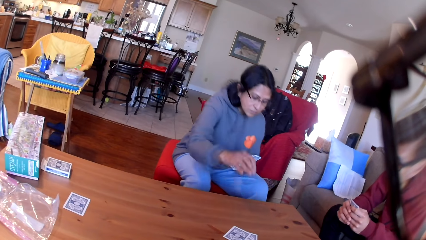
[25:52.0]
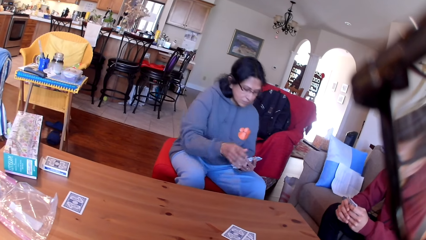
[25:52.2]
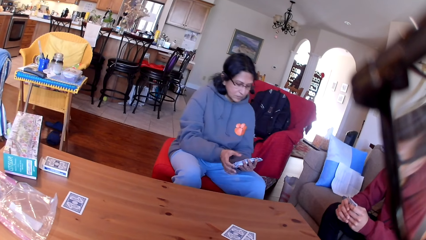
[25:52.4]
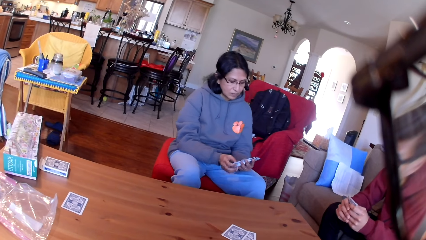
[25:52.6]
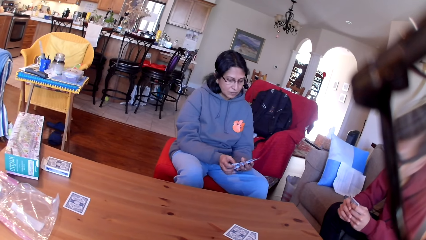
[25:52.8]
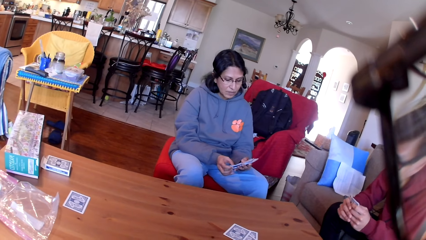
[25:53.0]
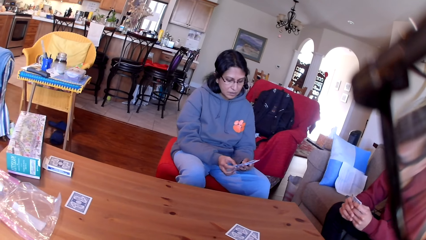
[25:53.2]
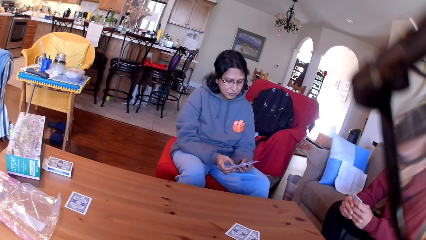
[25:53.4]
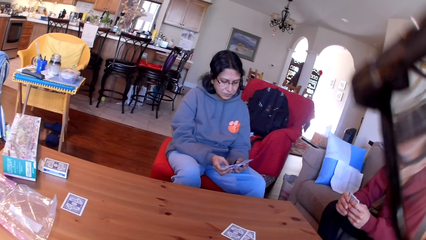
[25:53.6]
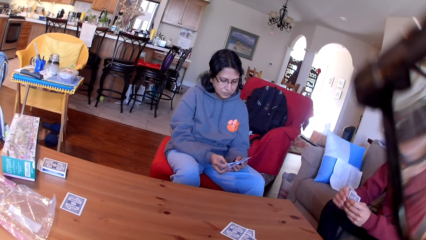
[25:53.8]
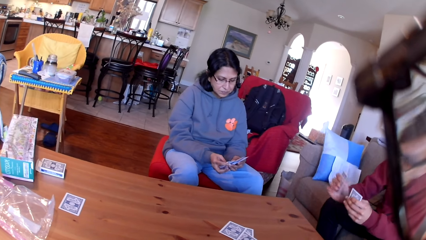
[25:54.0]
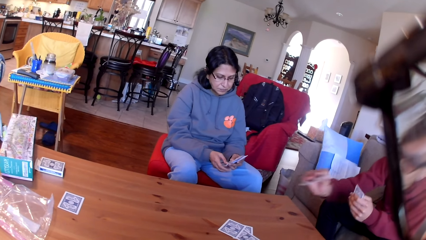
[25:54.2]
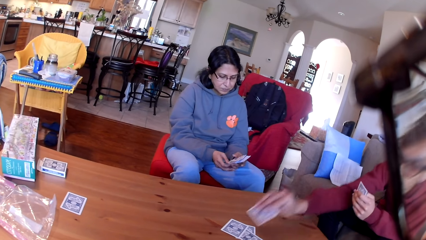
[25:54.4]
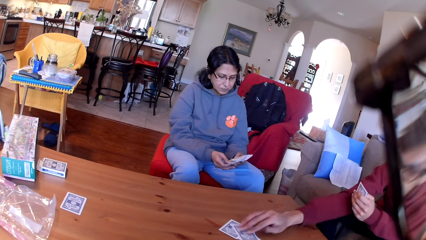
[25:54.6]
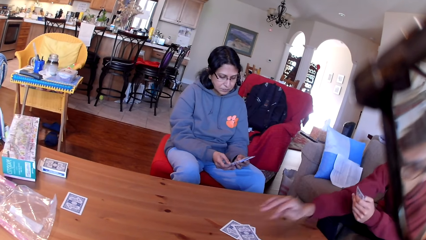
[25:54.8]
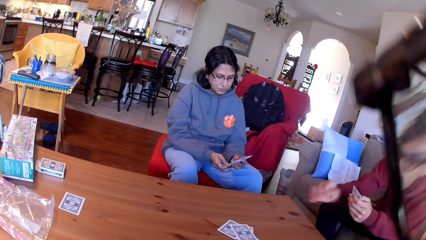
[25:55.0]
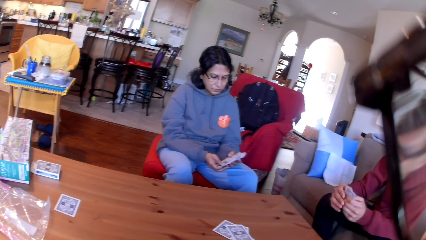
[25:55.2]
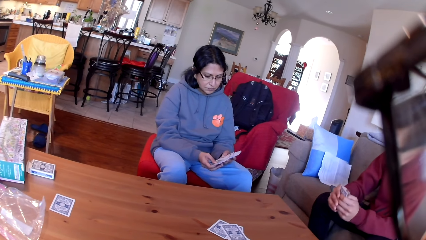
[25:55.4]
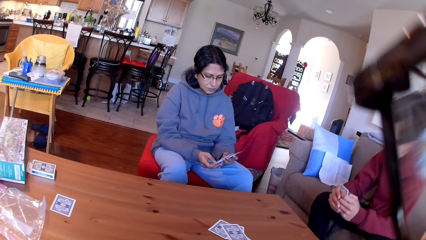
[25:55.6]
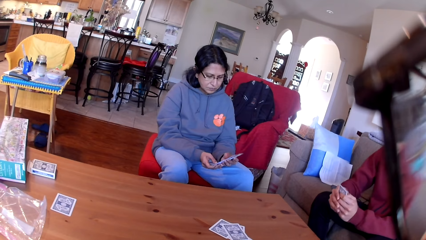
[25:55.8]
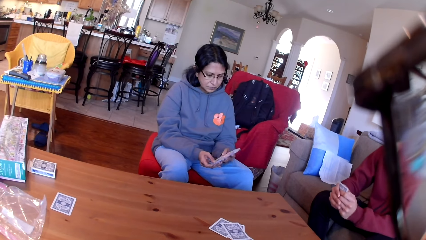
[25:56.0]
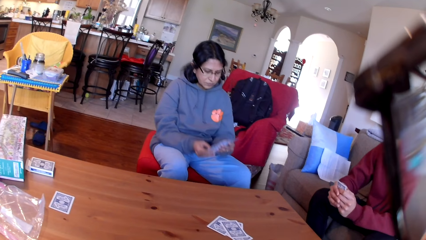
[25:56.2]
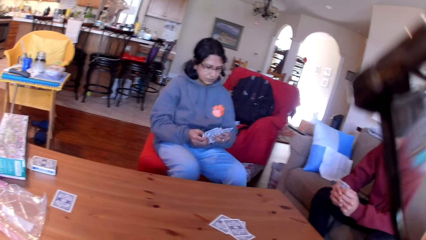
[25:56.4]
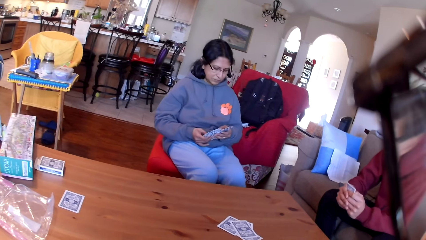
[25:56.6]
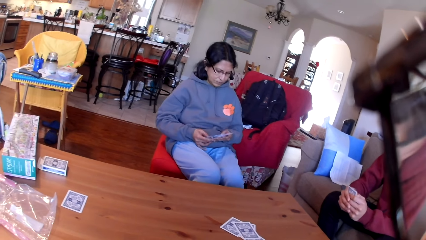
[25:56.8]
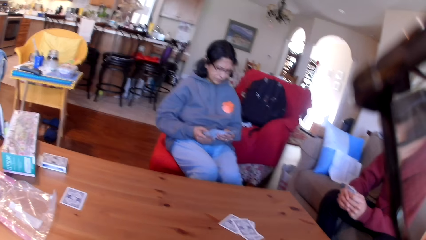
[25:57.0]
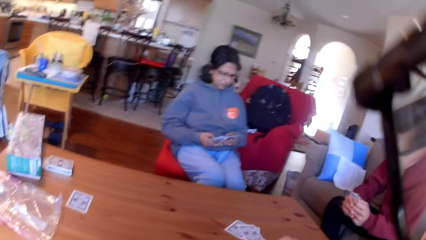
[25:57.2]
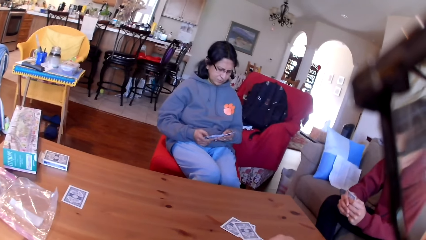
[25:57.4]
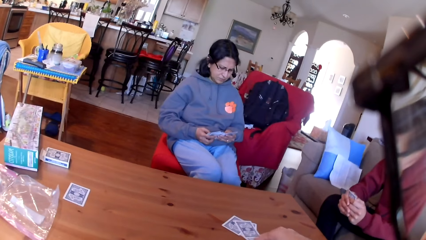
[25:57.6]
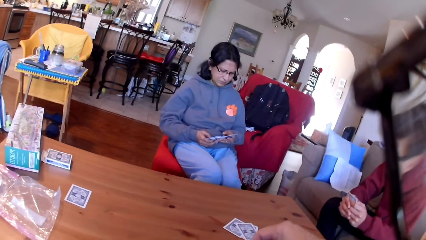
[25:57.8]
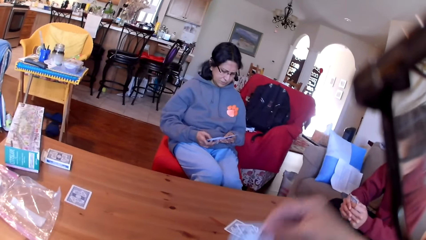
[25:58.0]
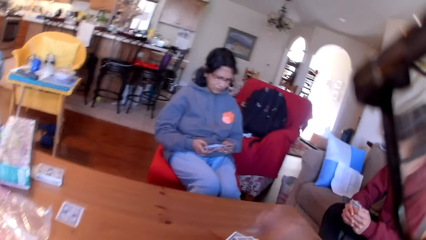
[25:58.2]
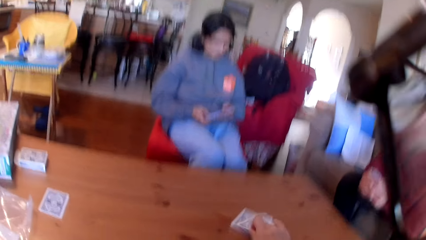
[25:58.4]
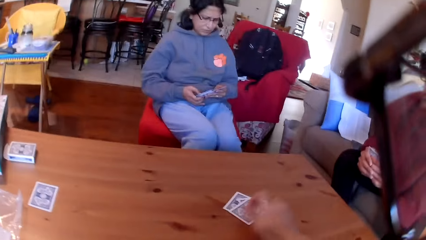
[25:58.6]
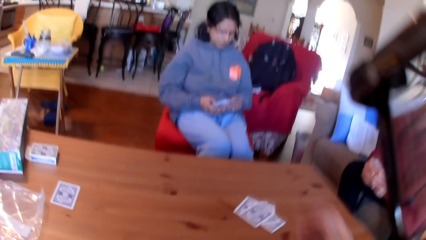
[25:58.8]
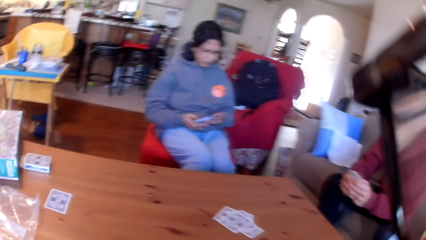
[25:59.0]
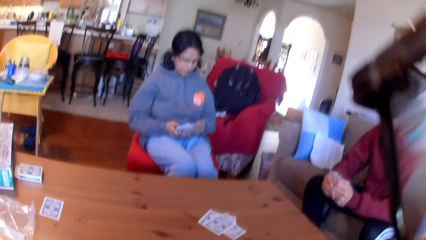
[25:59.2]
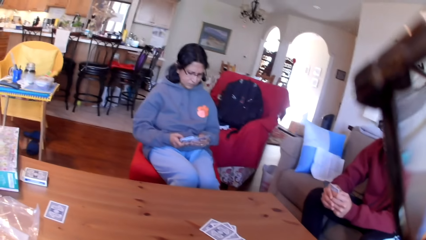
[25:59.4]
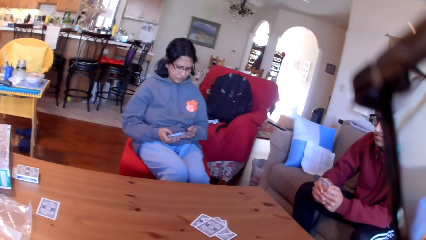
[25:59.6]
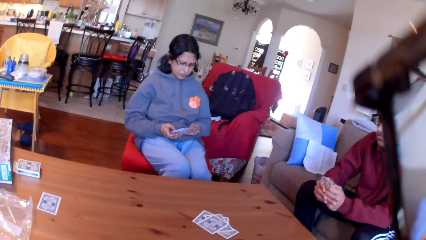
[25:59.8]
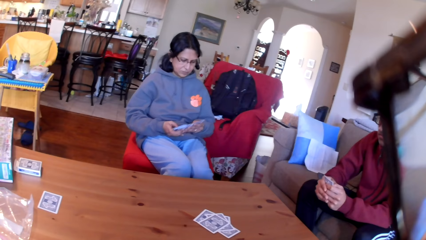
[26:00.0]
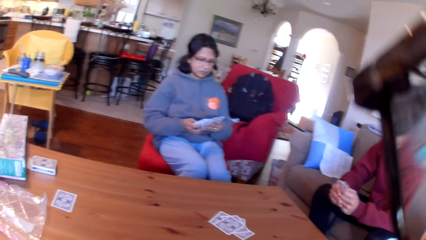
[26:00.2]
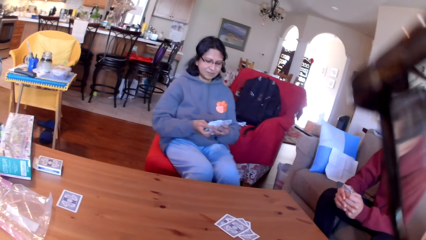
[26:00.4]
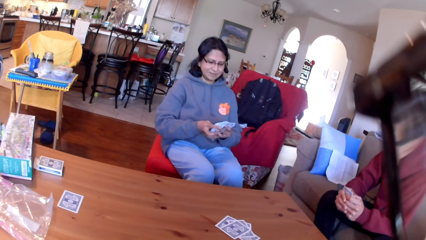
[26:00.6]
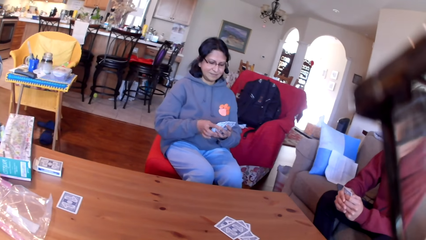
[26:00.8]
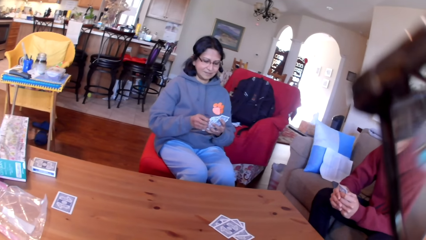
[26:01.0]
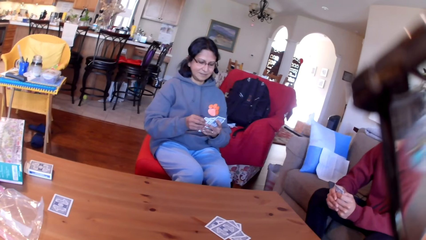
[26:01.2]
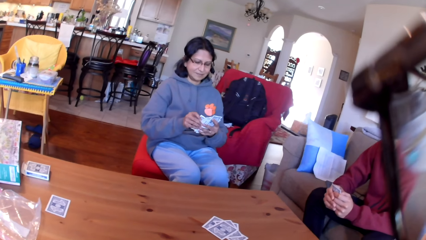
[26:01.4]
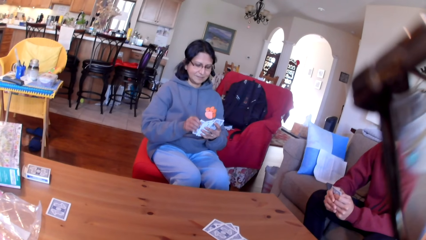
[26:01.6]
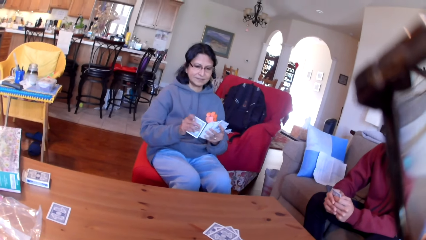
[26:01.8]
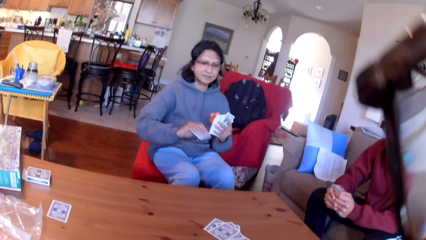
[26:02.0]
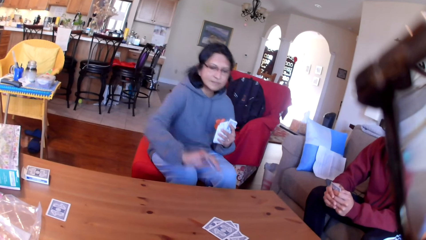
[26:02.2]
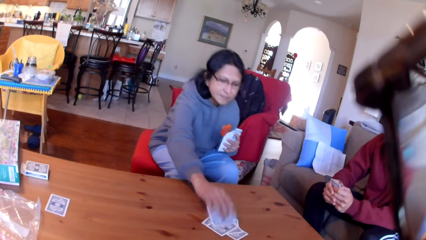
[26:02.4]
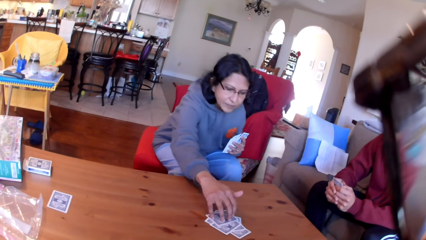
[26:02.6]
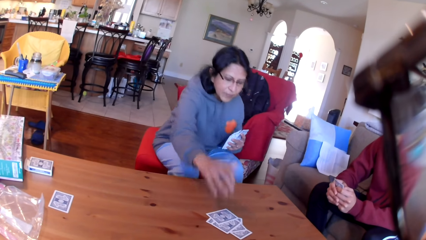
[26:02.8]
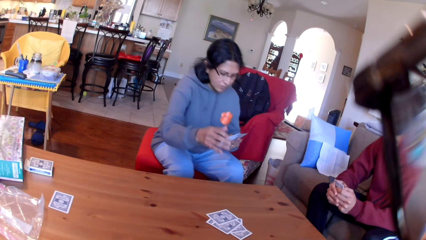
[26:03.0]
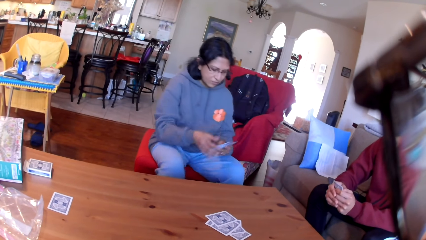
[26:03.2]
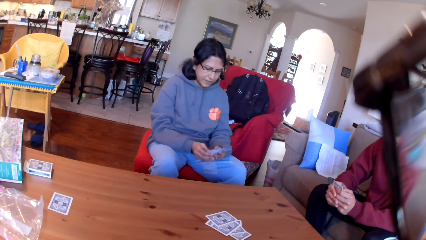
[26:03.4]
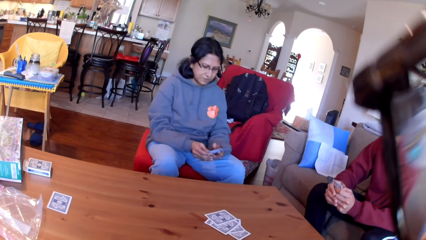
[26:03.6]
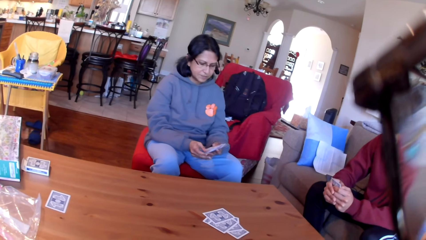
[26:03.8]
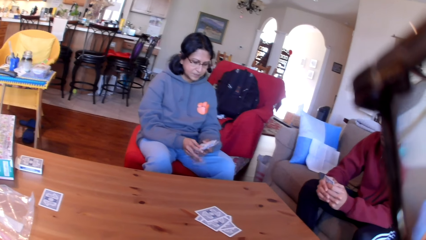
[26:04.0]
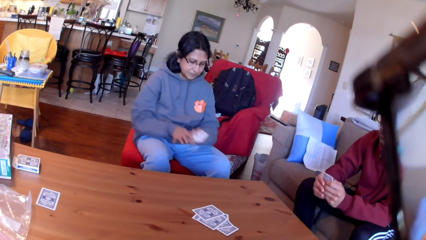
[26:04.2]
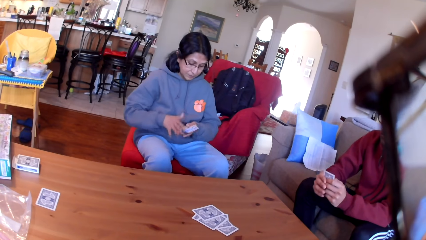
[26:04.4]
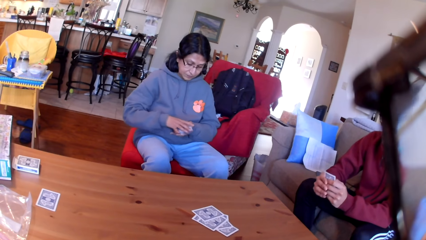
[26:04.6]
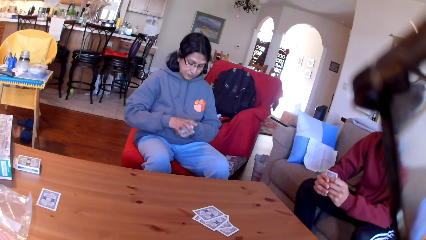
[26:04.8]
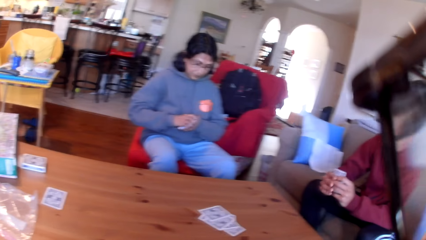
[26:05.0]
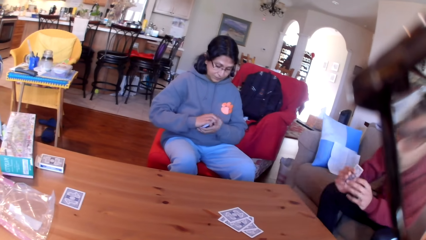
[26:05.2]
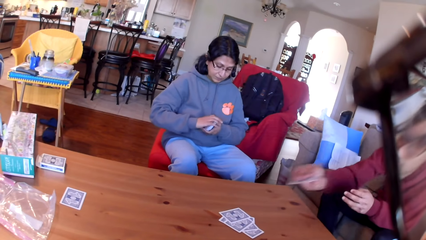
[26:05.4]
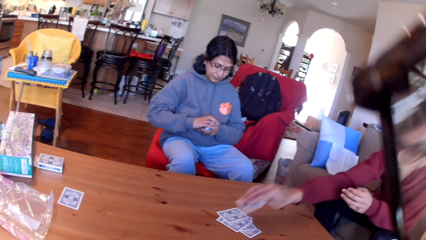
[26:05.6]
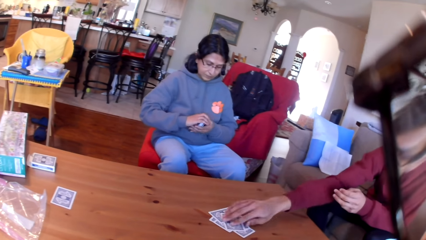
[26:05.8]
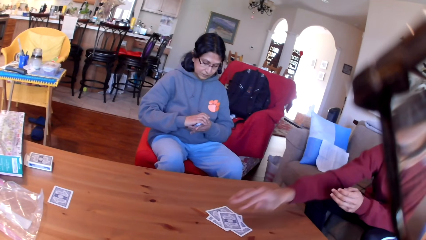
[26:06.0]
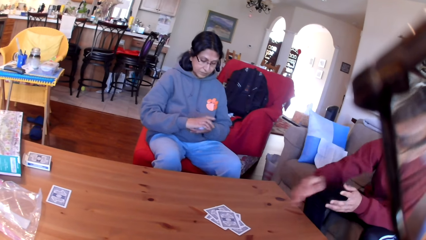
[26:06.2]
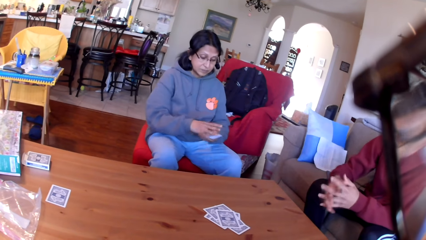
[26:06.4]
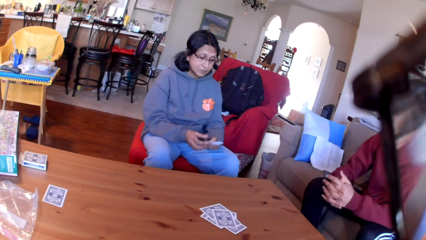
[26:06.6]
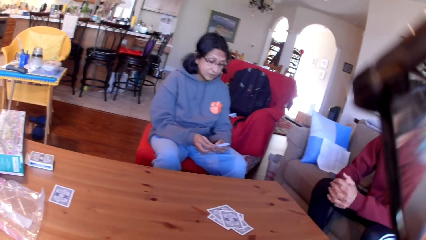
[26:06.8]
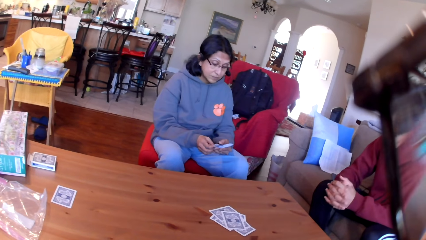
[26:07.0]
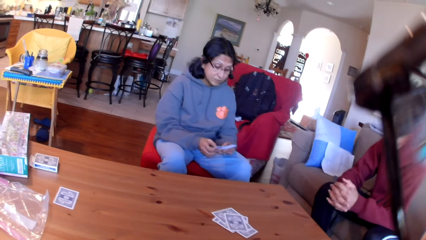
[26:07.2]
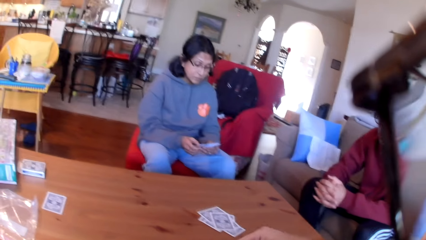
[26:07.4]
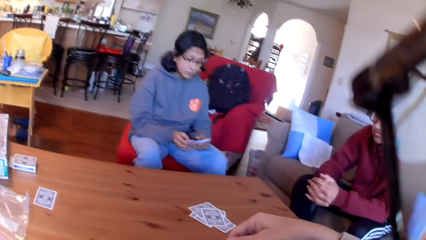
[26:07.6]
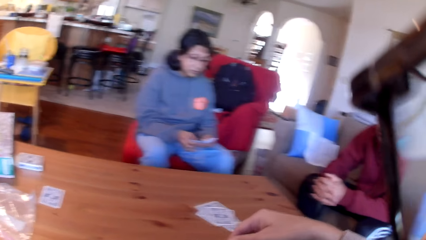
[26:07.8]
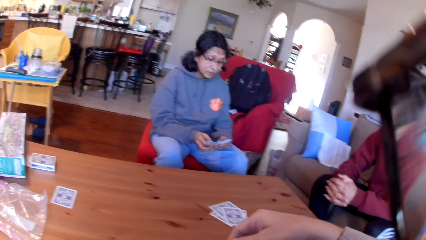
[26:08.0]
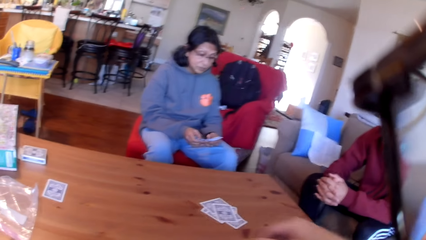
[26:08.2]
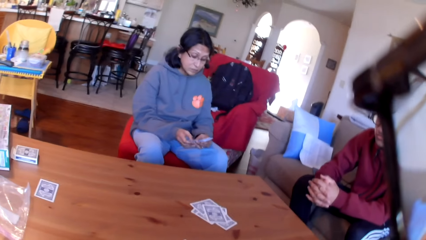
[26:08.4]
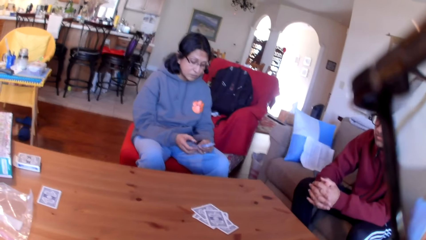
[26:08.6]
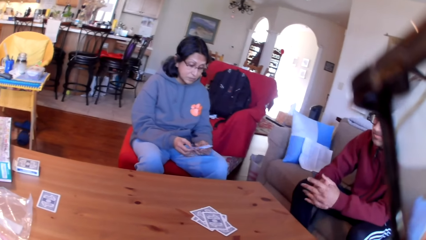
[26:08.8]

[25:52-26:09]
A man places a card on the table. A woman moves the cards in her hands. The camera wearer puts the card on the table. The woman places a card on the table. The man places a card on the table. The woman moves the cards in her hands.
